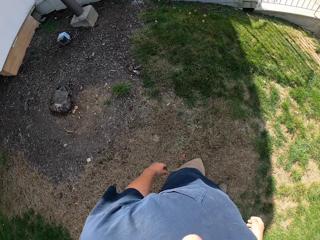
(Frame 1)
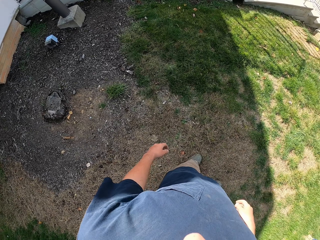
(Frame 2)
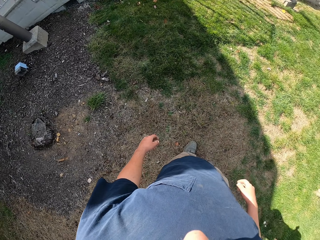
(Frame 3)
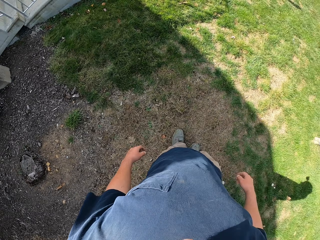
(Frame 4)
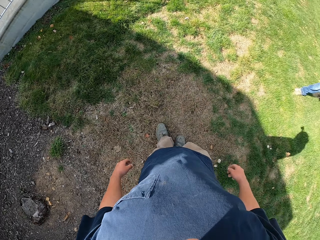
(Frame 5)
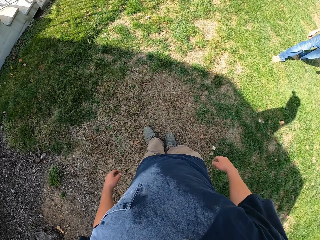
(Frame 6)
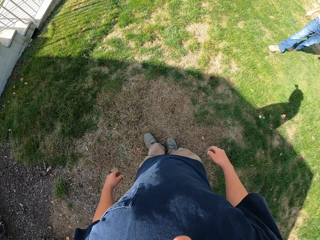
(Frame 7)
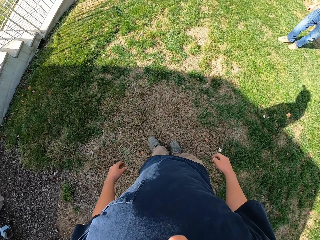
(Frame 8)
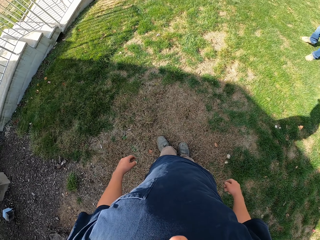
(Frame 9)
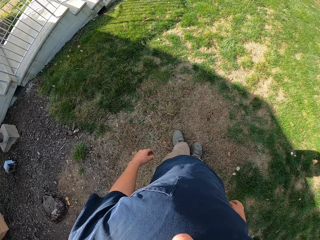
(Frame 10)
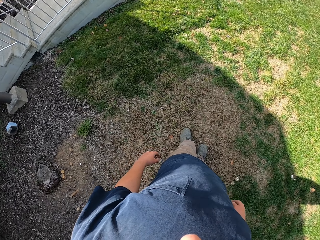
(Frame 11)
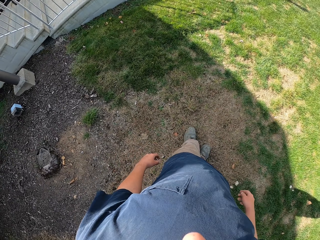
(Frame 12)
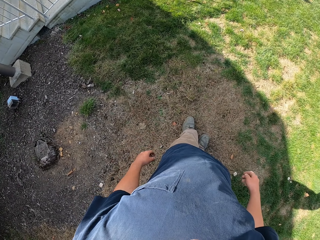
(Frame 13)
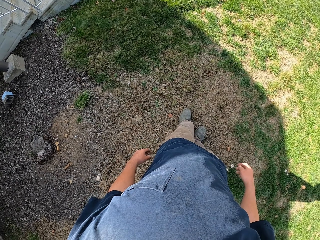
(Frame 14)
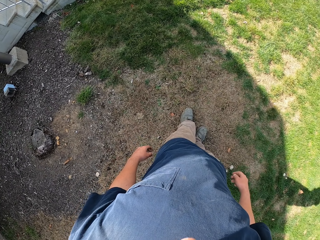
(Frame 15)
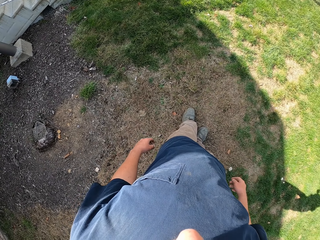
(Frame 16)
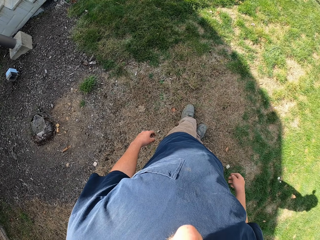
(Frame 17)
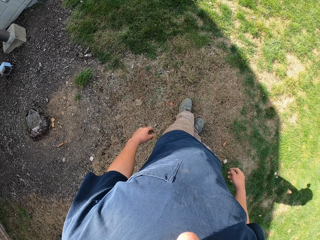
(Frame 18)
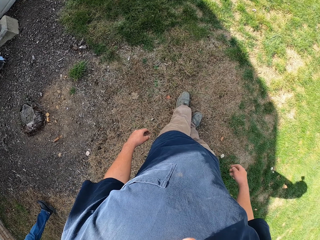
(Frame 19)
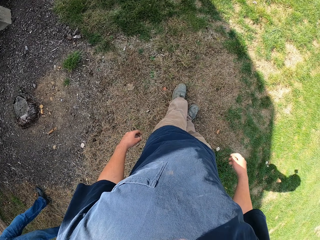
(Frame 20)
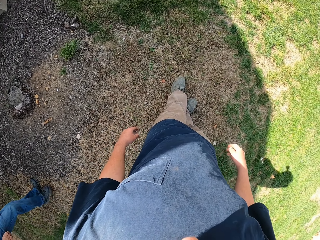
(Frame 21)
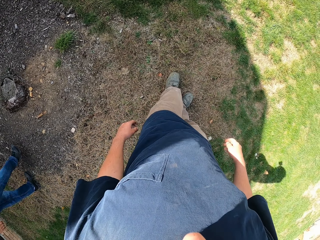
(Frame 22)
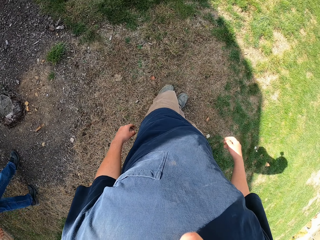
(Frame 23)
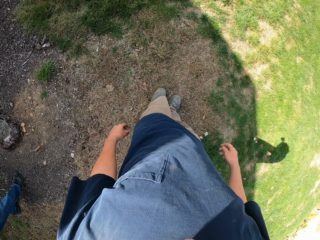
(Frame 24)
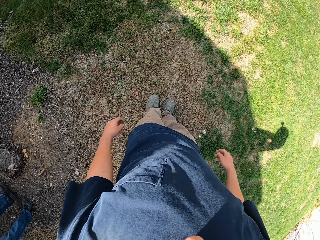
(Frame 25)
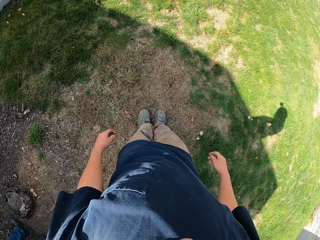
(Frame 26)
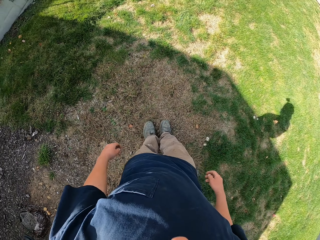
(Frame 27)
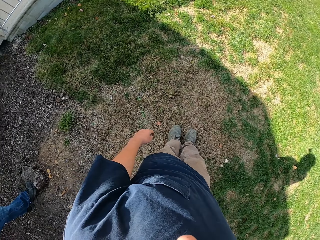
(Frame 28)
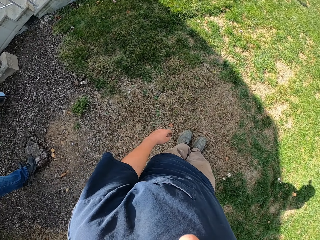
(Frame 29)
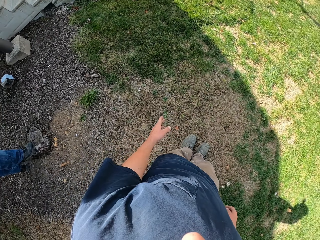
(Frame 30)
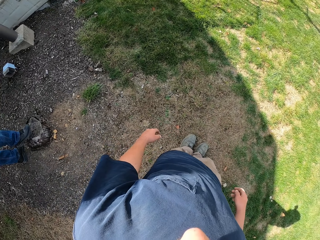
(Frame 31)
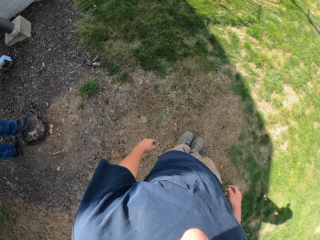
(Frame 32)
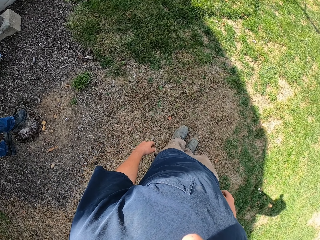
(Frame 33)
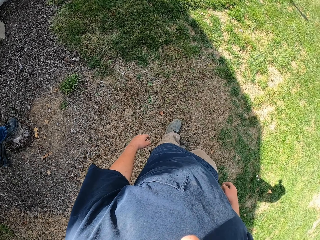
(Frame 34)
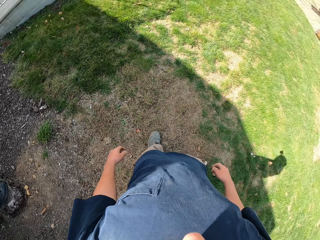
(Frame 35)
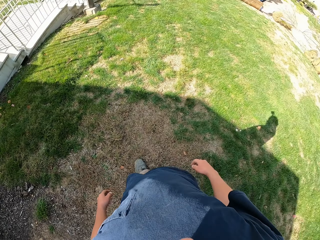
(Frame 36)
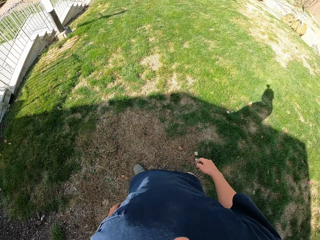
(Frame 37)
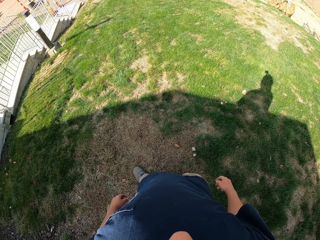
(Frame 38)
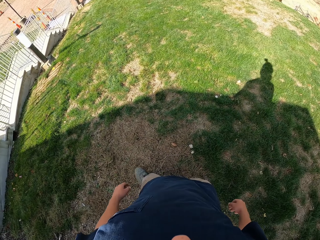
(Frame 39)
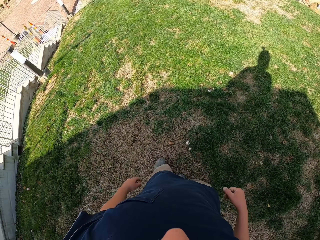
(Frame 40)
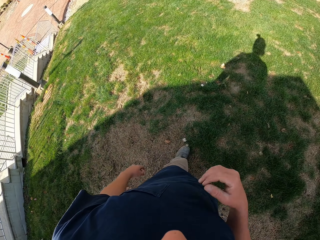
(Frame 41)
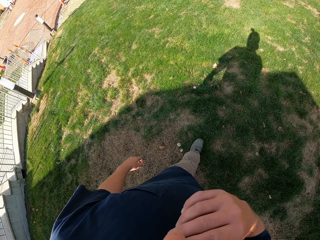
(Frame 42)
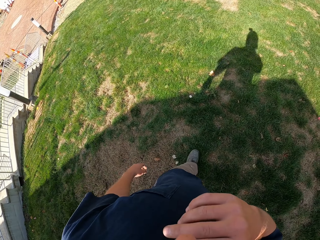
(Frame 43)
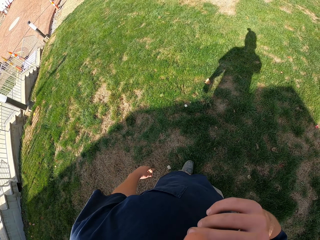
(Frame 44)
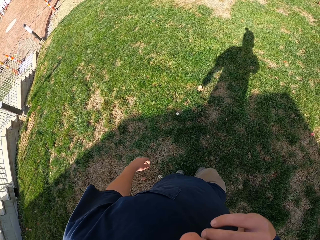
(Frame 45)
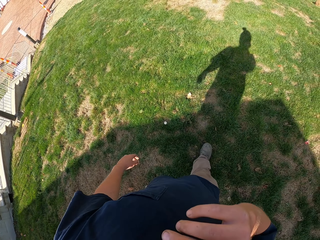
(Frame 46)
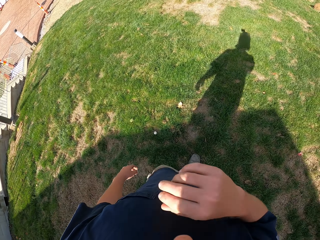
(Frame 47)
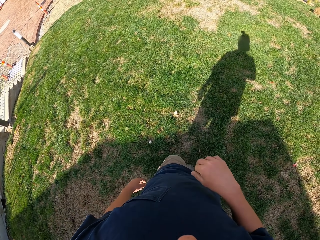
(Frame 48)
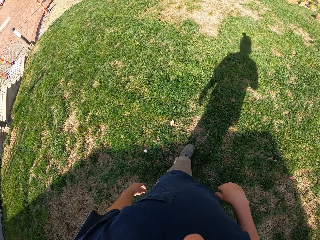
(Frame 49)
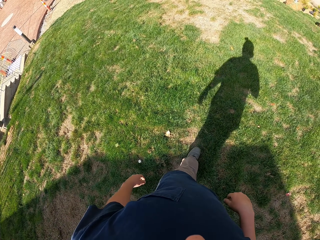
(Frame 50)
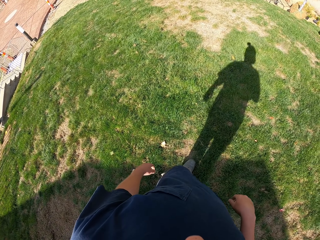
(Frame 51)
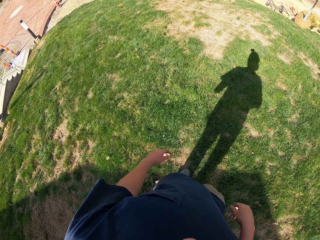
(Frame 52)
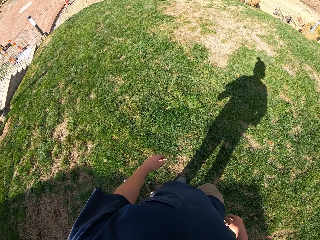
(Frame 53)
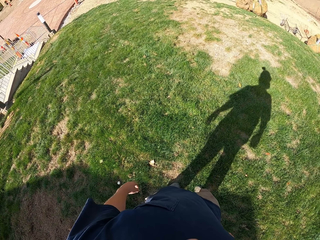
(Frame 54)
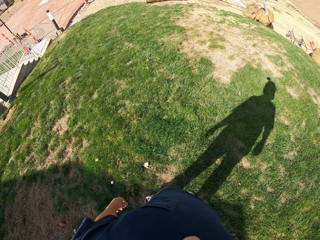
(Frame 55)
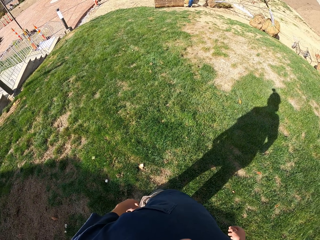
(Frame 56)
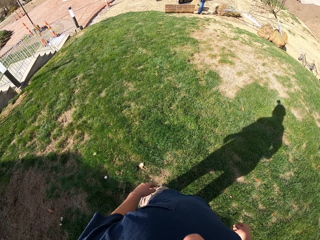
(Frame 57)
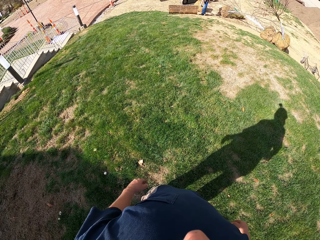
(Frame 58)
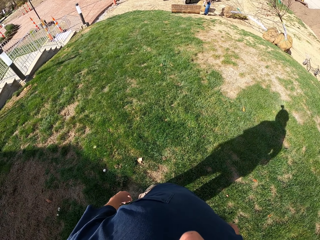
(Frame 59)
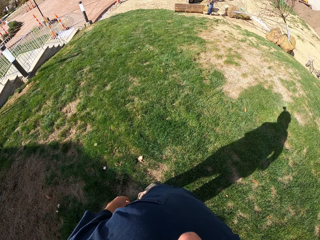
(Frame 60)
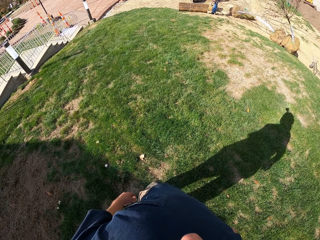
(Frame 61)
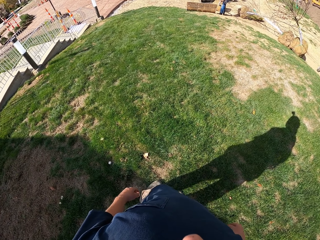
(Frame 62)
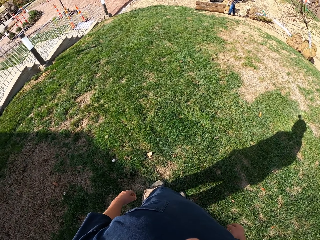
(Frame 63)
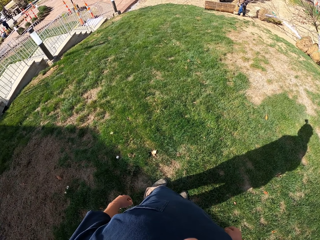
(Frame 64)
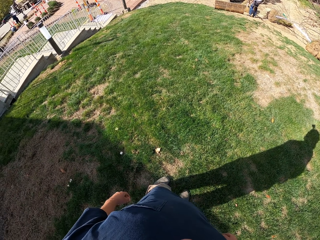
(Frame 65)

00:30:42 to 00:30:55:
The camera wearer looks around the compound. A man walks around the compound. The camera wearer stands on the lawn. He touches his nose, lowers his hand, and walks on the lawn.

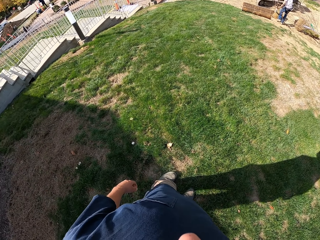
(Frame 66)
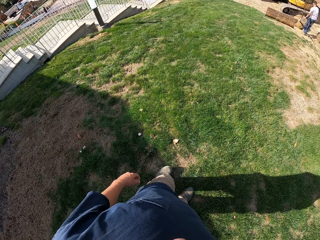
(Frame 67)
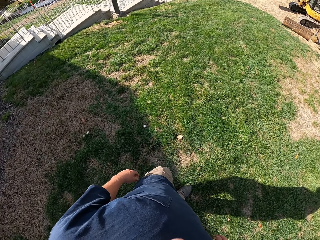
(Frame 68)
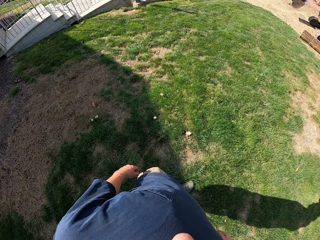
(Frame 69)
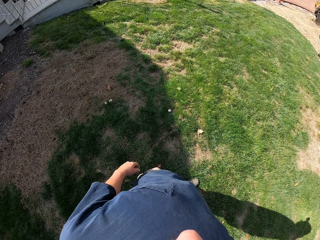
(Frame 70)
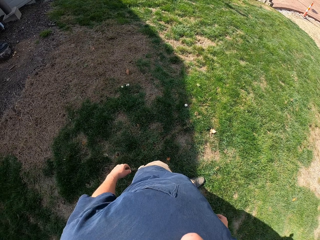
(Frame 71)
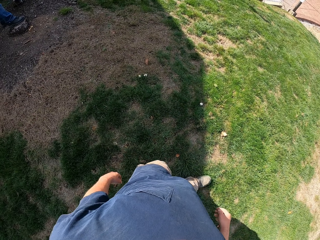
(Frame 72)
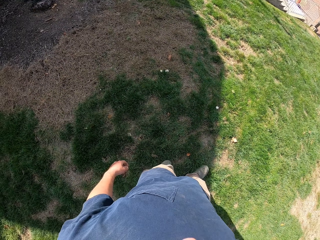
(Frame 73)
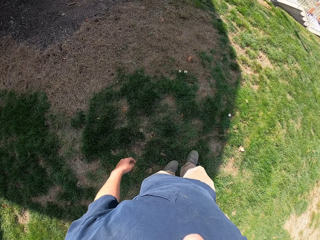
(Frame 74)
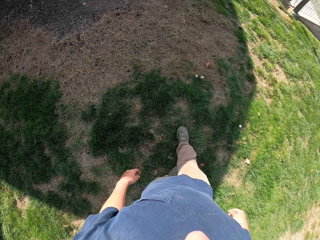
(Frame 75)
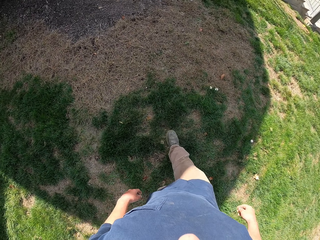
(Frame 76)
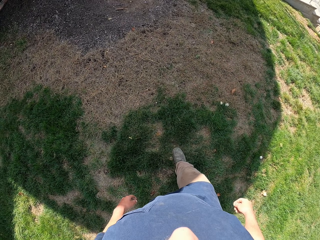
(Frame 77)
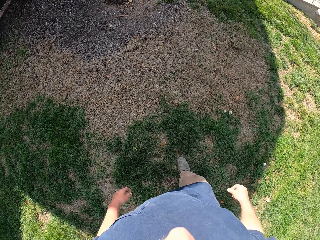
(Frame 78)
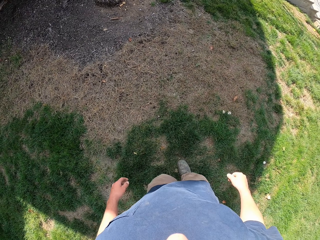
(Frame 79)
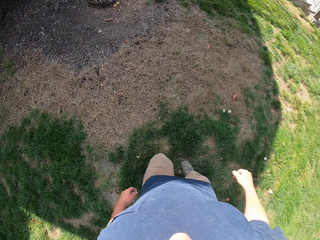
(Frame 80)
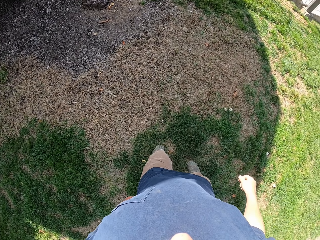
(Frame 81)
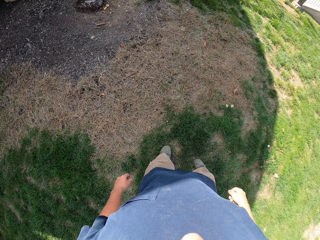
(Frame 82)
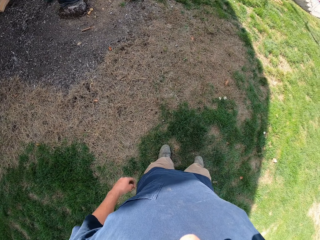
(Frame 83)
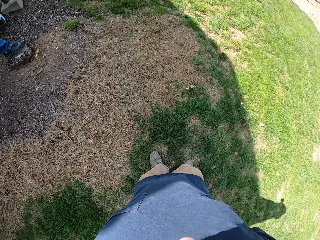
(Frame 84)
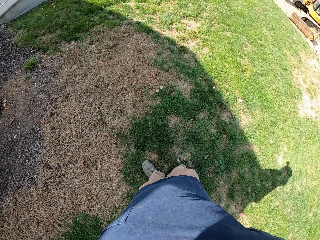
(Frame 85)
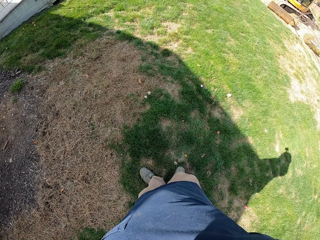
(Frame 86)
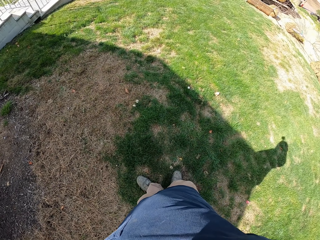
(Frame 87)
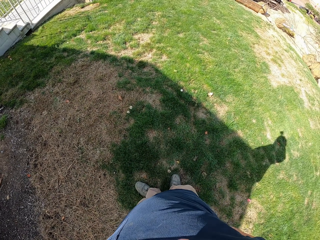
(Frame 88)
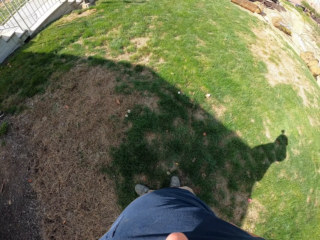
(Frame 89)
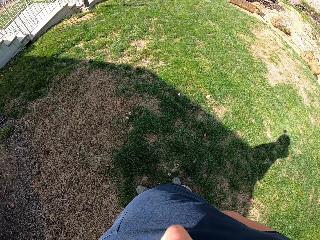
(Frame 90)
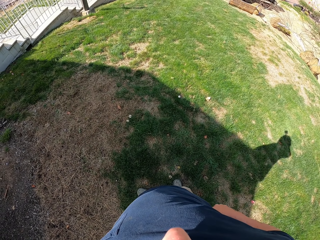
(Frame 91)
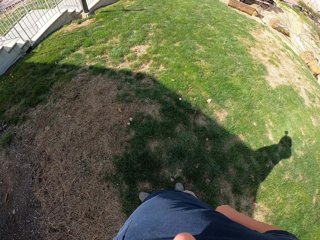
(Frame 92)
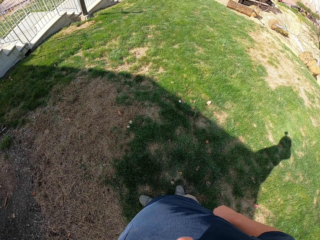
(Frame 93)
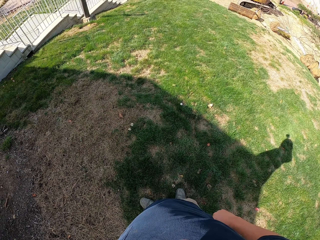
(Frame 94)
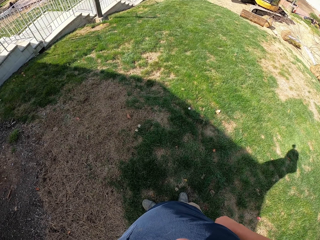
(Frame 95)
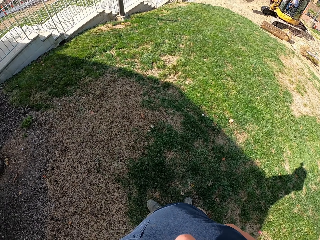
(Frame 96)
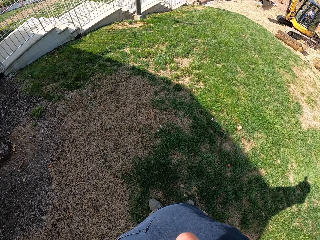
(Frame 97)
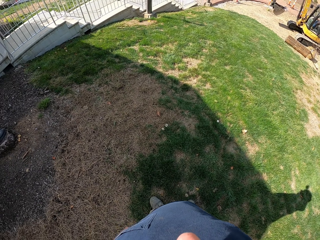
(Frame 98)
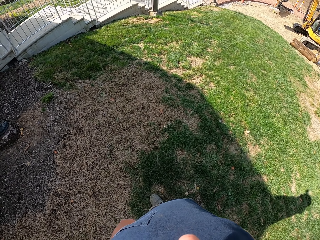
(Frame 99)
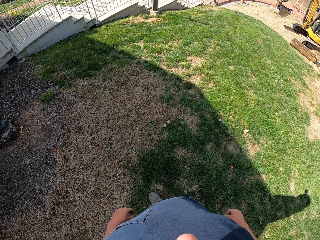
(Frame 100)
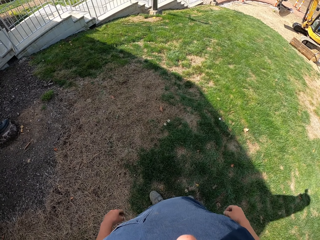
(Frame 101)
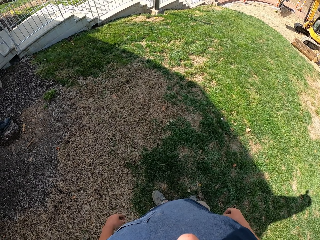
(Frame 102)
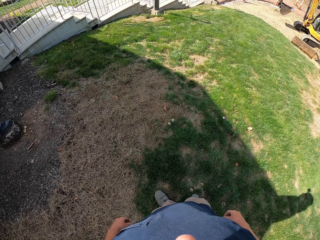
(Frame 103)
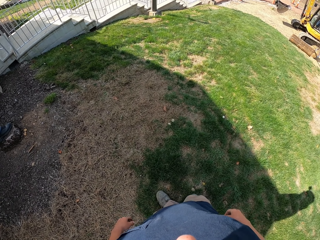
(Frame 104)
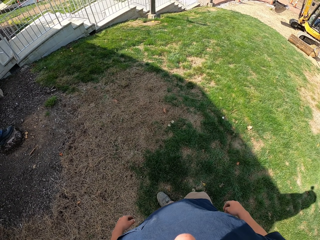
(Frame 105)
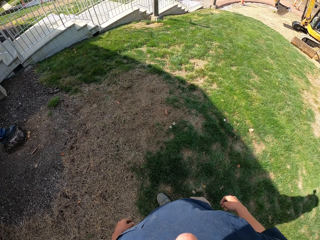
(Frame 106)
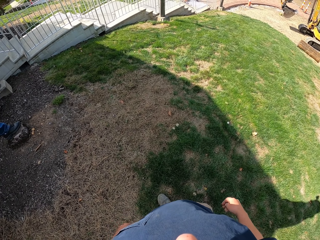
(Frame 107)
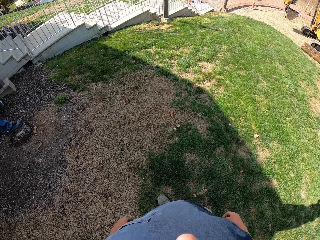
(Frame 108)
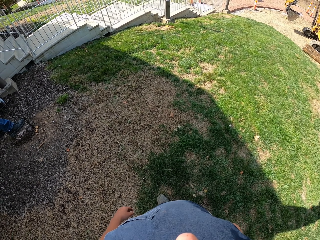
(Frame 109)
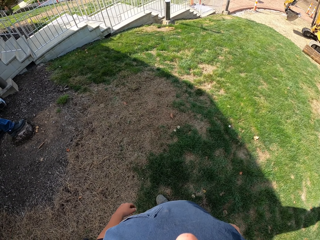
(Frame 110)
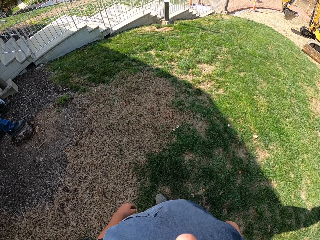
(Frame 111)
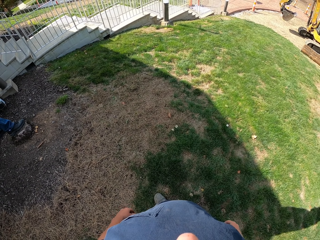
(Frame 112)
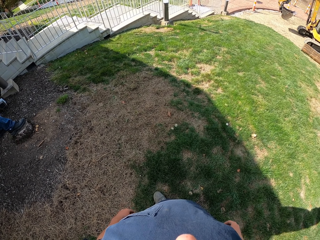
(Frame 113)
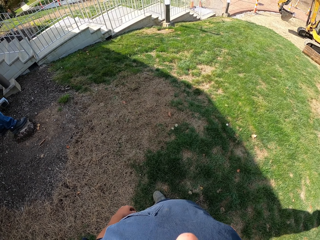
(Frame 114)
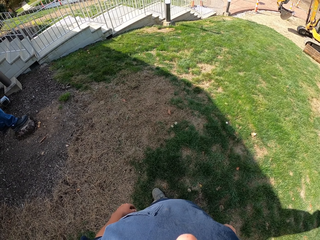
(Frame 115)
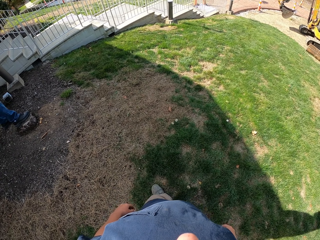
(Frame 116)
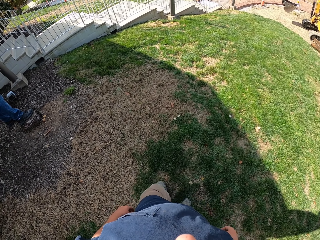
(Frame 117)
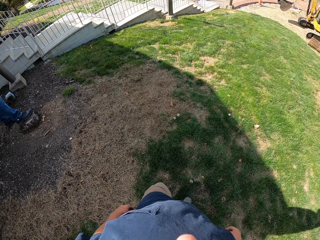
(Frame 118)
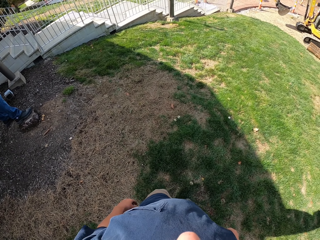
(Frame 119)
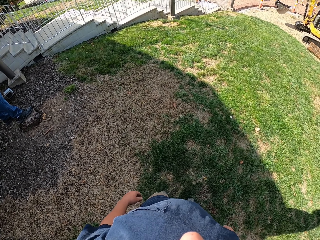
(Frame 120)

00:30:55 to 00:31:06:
The camera wearer looks around. They walk around, look around the compound, and stand on the lawn.
